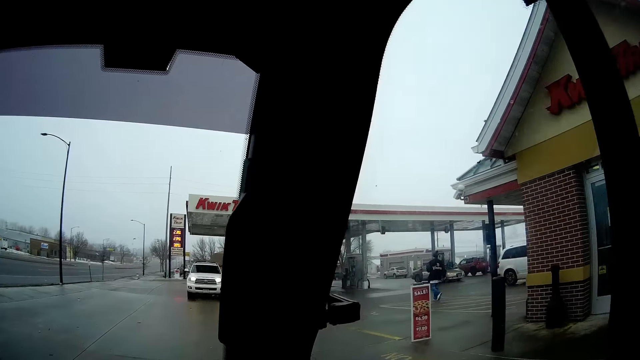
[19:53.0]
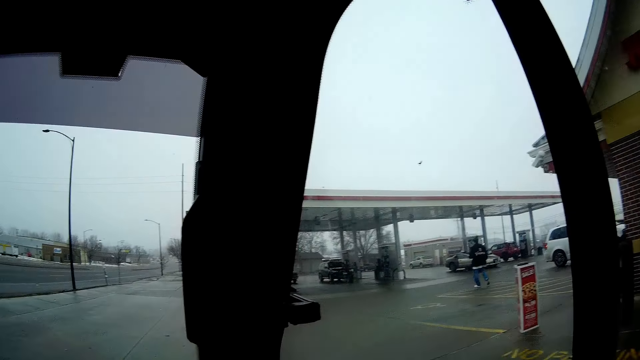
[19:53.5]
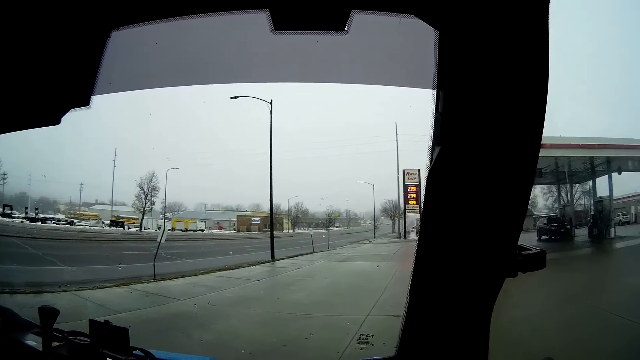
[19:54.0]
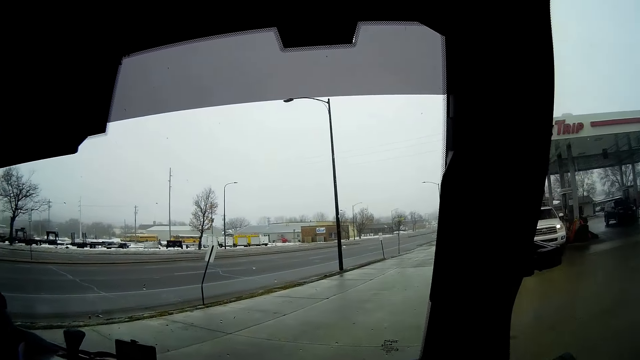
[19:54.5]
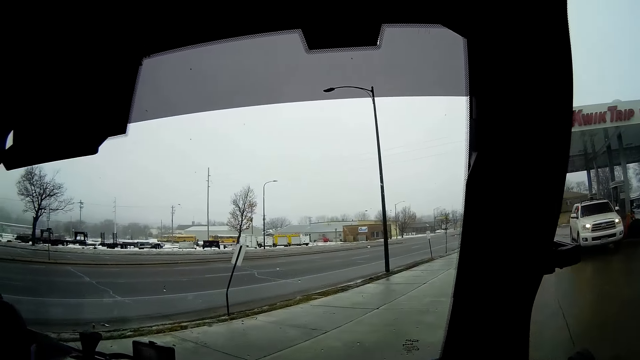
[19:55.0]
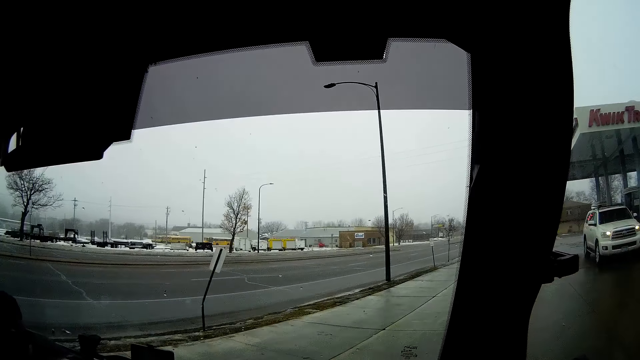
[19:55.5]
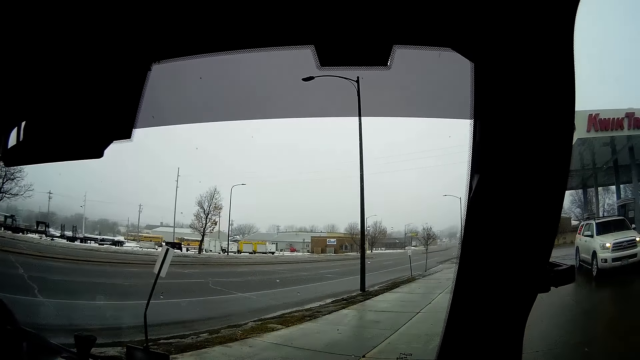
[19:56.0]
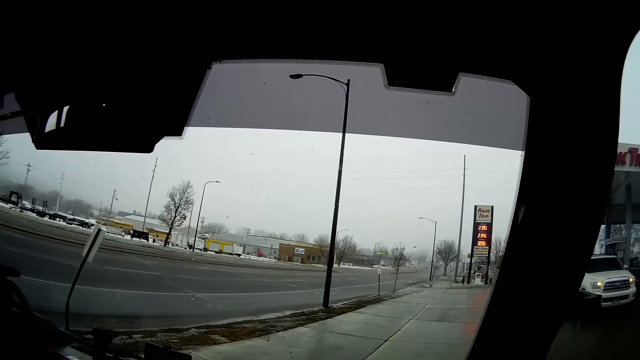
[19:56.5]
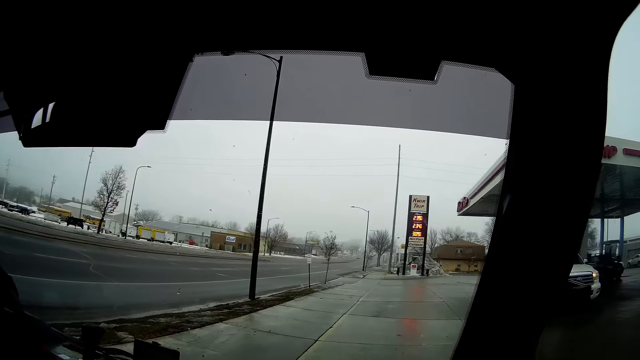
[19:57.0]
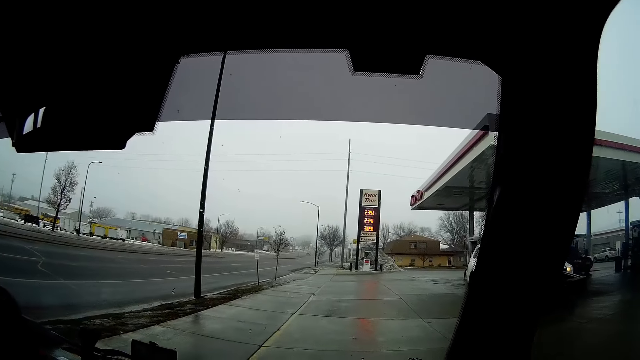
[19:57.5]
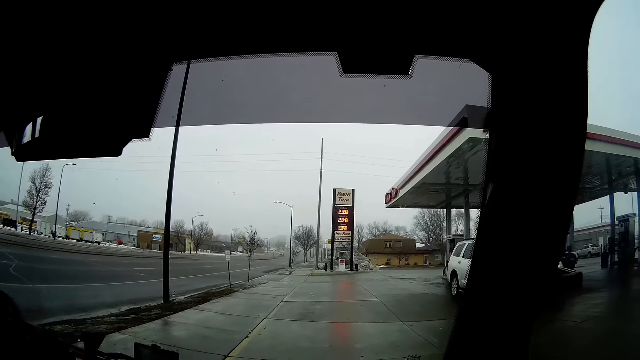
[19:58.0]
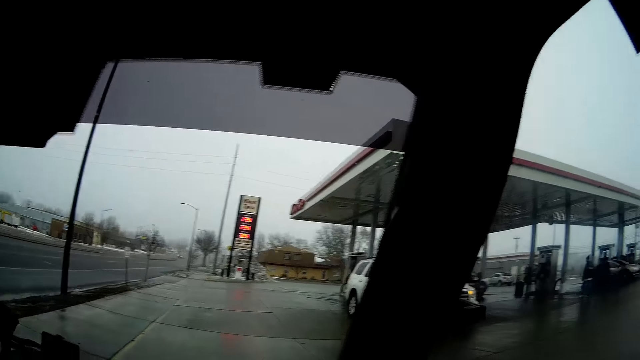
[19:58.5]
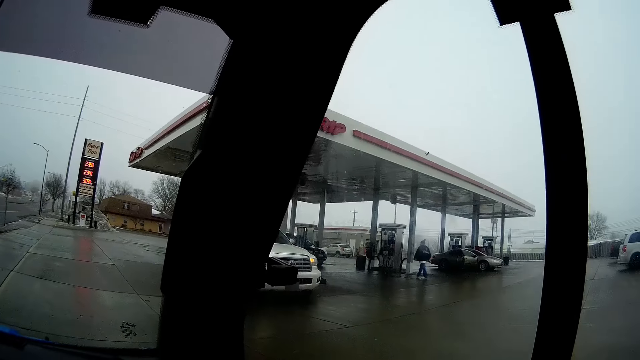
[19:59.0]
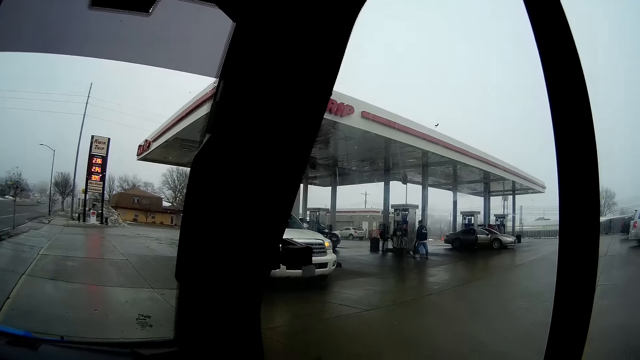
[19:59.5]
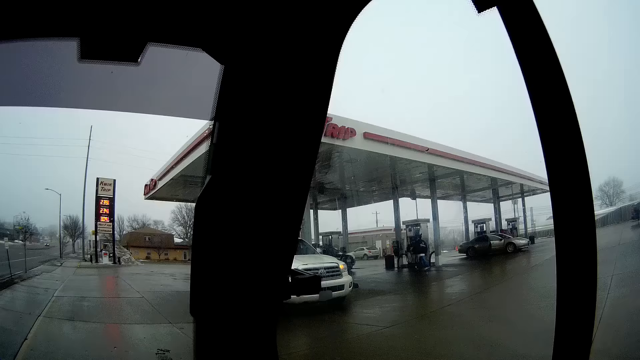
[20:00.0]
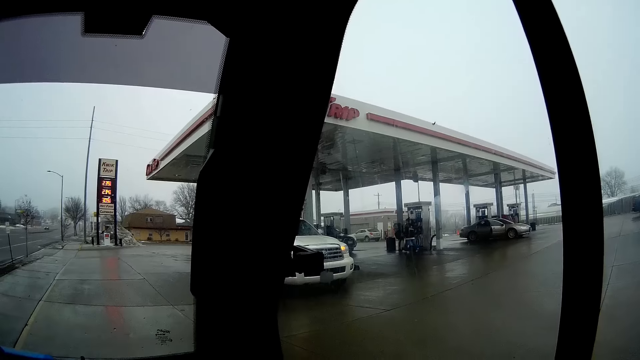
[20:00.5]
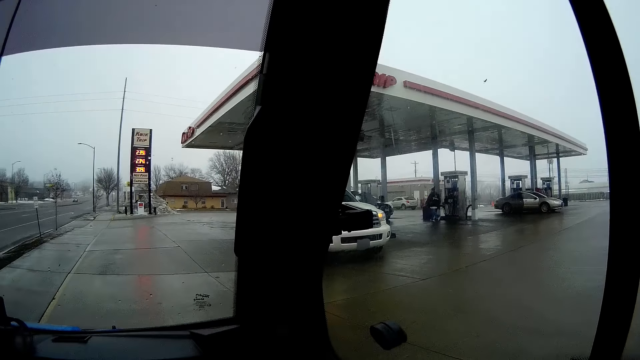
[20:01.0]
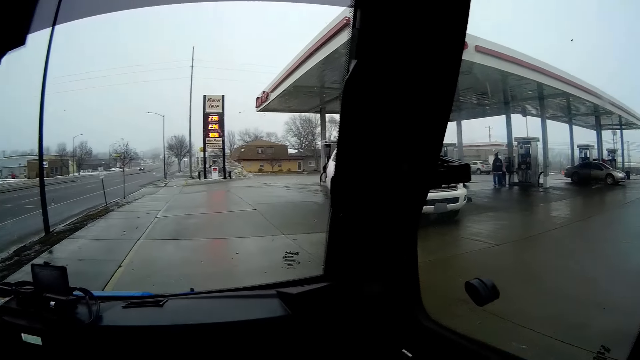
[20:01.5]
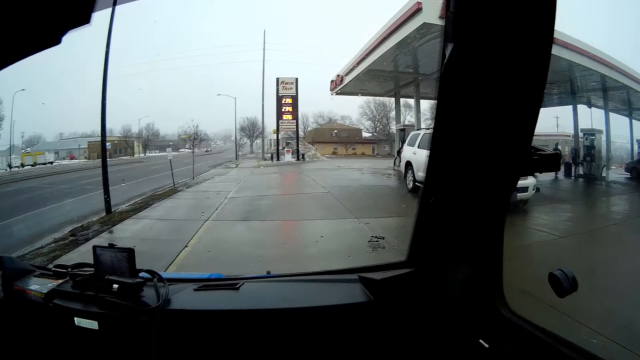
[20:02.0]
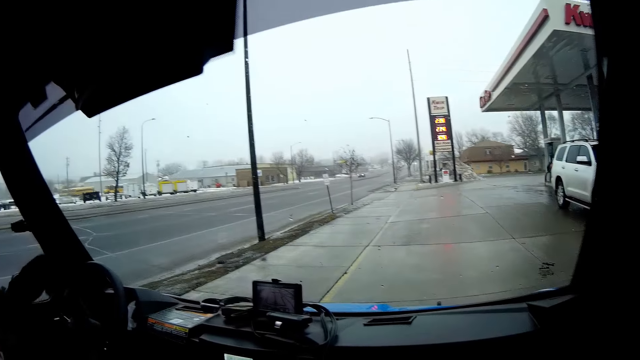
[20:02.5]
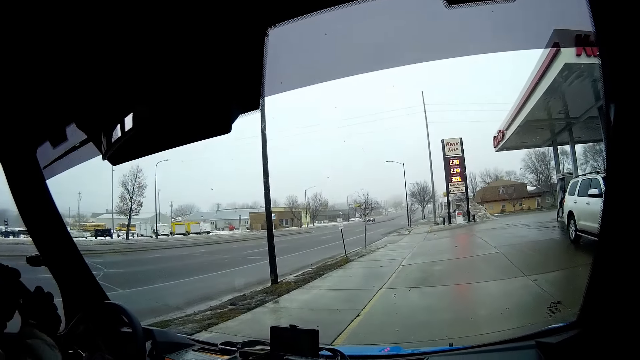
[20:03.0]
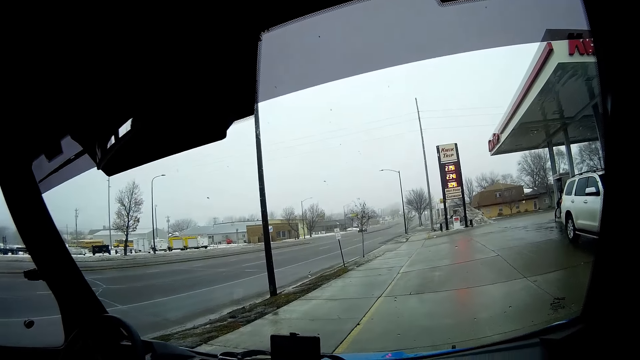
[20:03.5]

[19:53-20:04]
The camera wearer drives towards the petrol station. A man stops the car. The camera wearer looks at the petrol station.

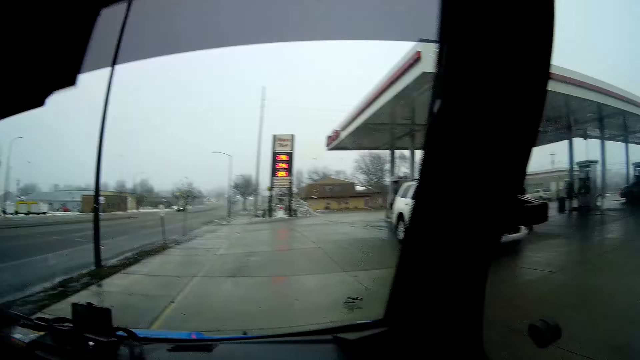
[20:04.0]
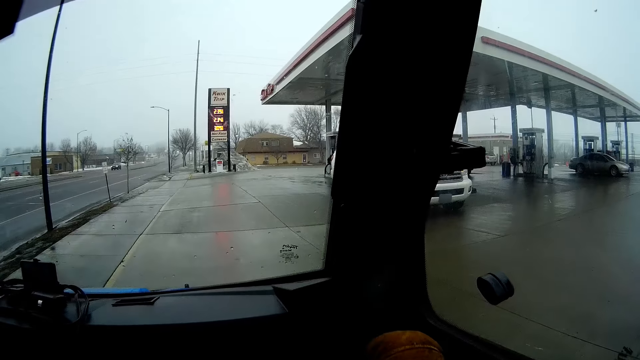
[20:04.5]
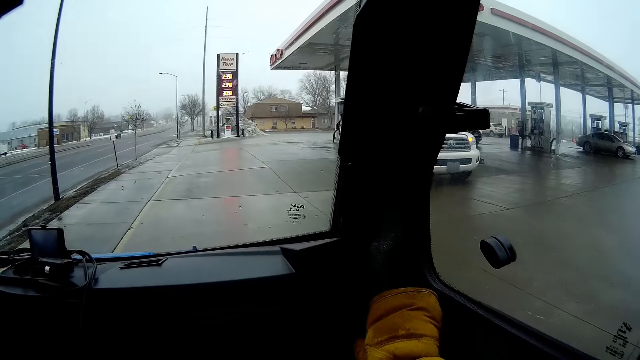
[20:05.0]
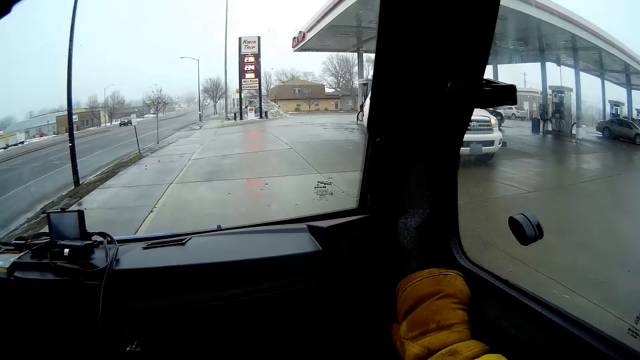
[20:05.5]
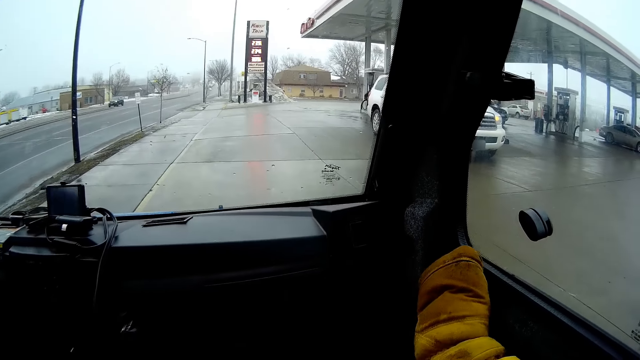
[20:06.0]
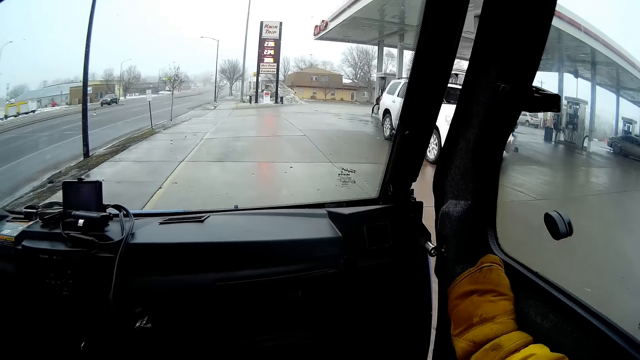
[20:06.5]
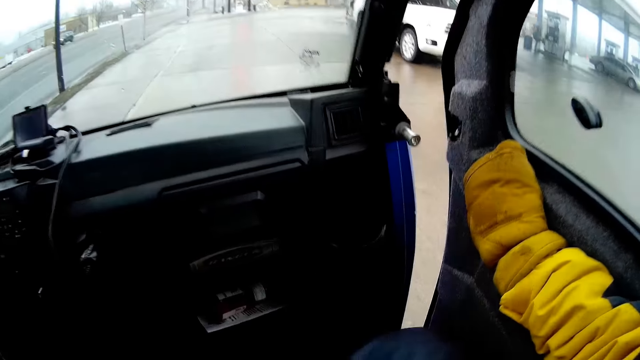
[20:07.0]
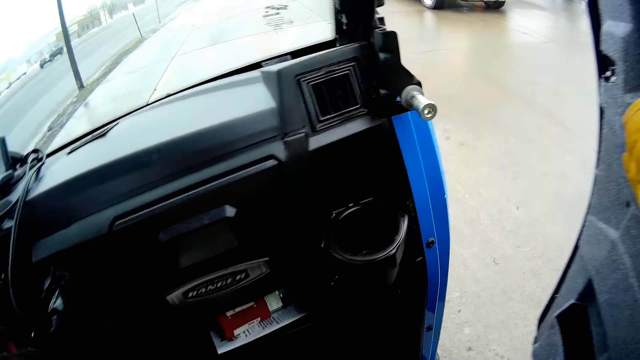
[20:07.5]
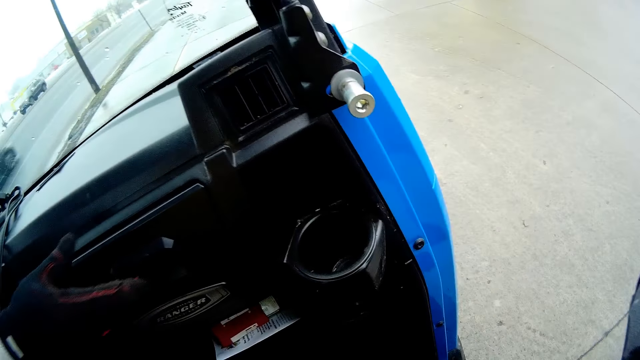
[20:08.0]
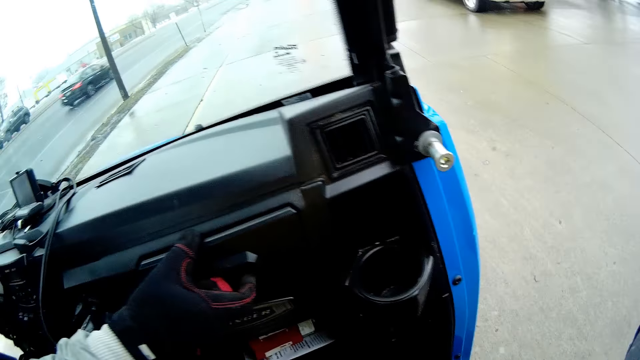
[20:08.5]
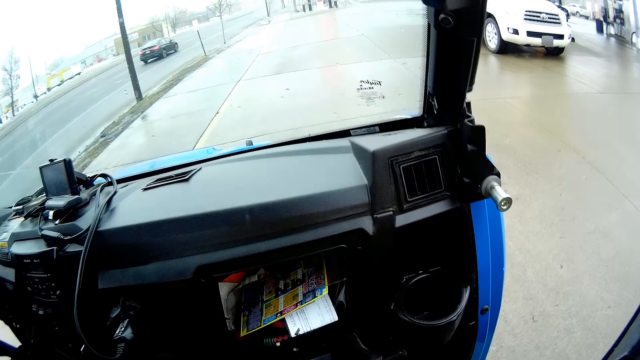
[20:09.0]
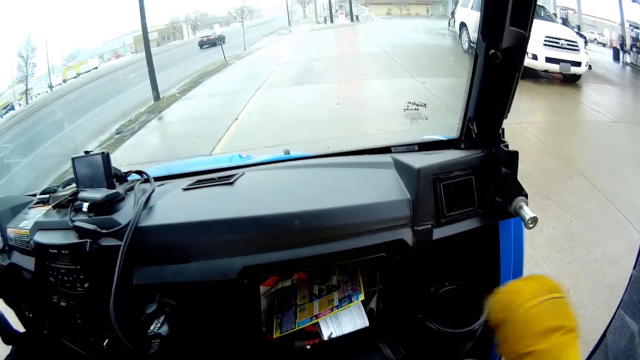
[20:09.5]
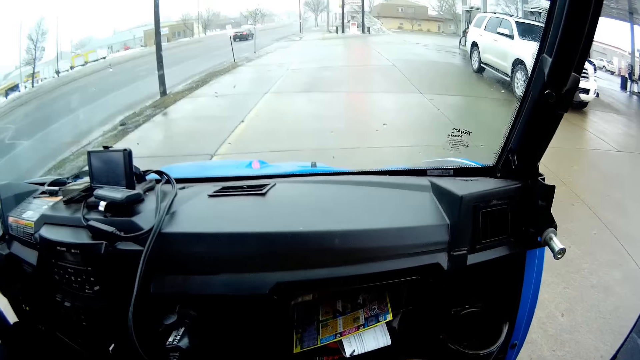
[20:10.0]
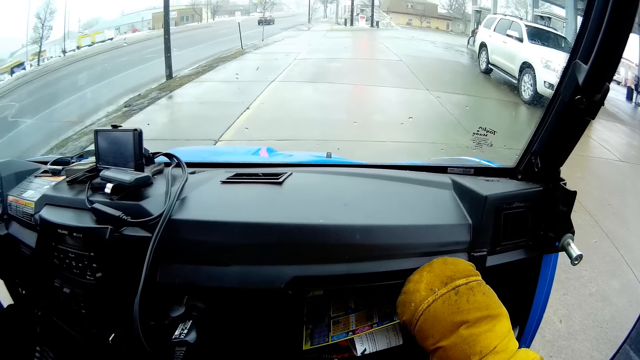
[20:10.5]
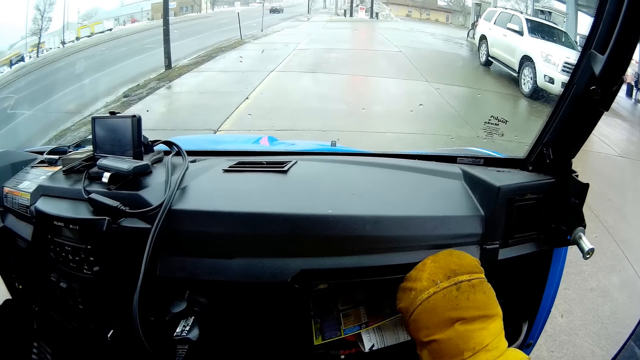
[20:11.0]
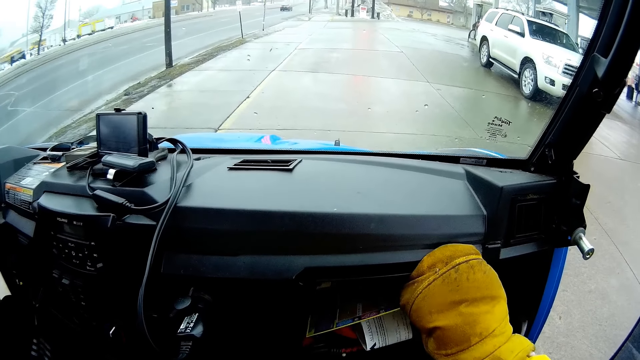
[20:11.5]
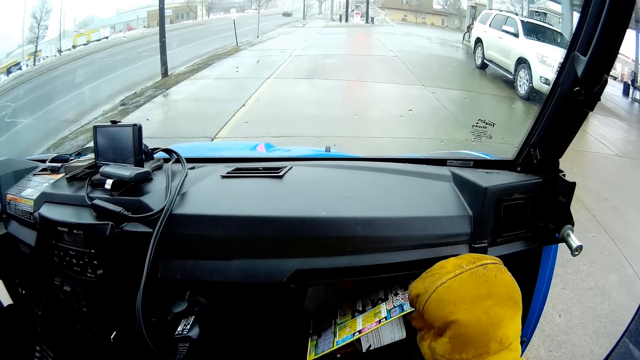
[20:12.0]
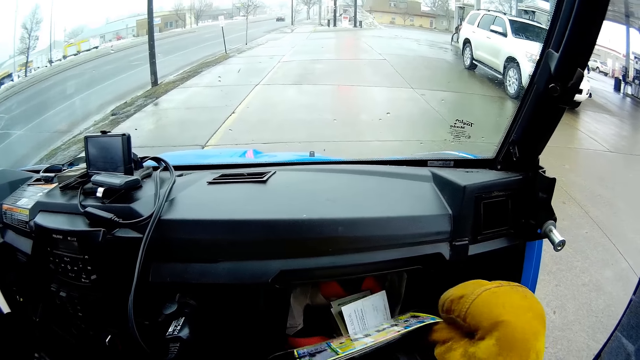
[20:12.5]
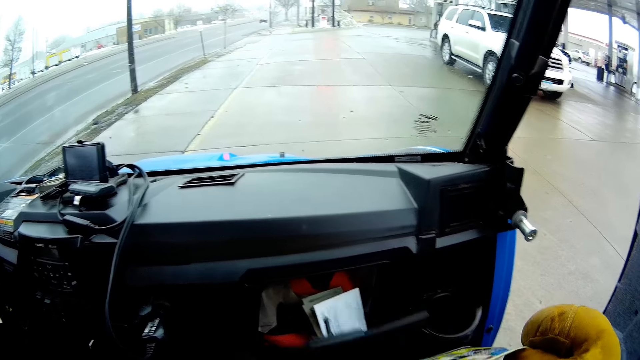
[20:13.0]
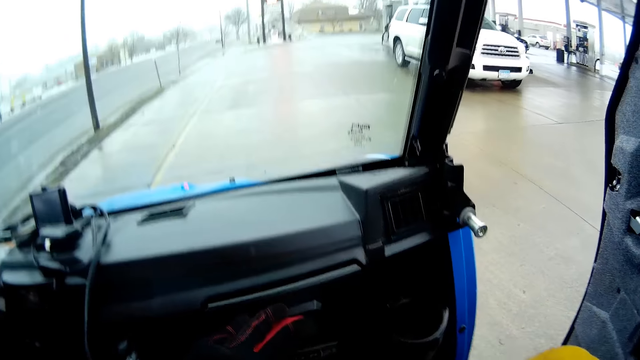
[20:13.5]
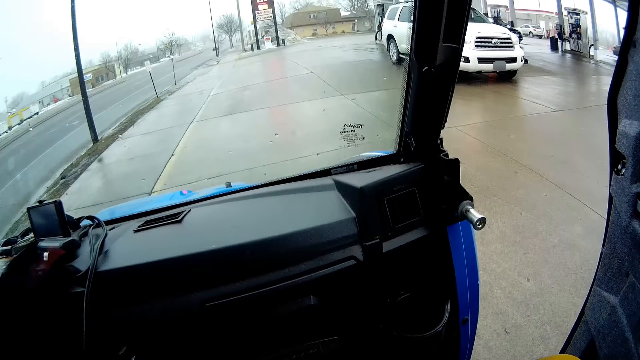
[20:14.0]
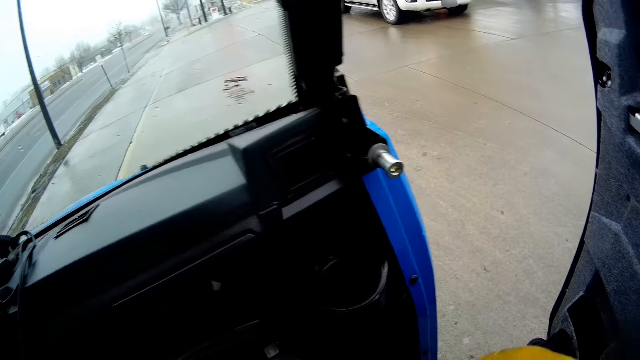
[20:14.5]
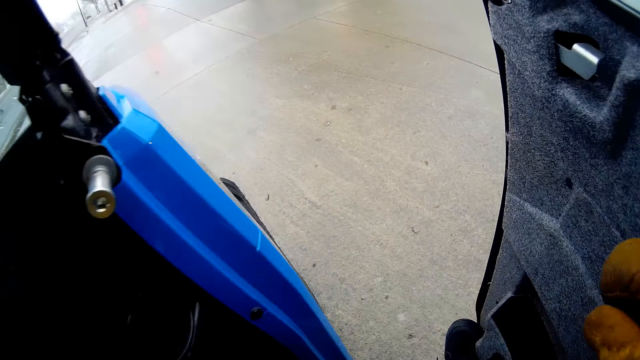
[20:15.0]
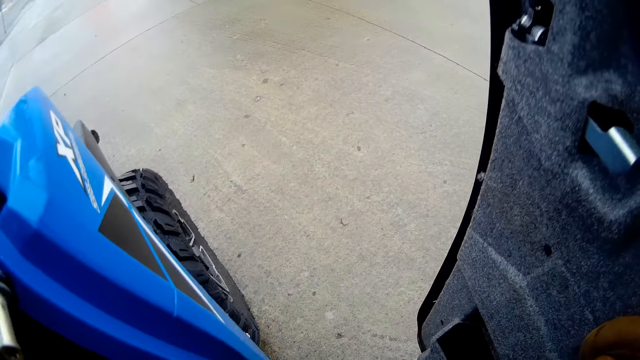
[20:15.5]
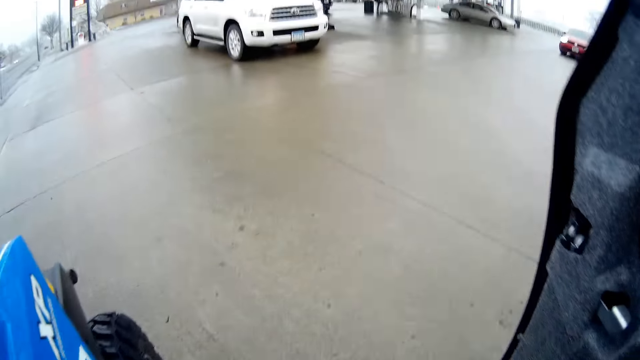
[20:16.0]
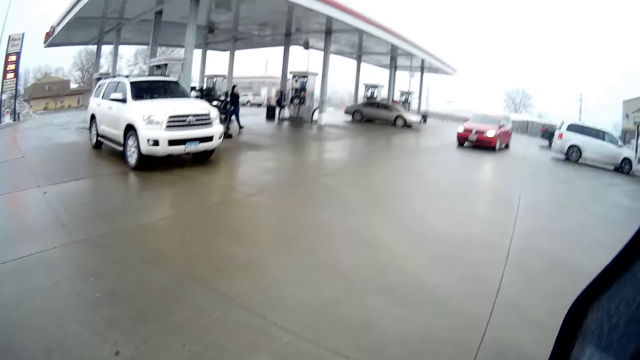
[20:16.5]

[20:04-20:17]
The camera wearer opens the front car door with her right hand. A man opens a glove compartment with his right hand. The camera wearer picks up a leaflet from the glove compartment with her right hand. She holds the paper. The man closes the glove compartment with his right hand. The camera wearer steps down from the car.
